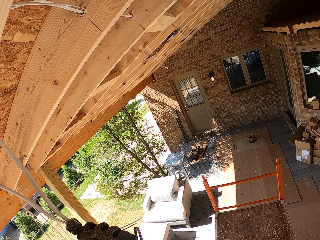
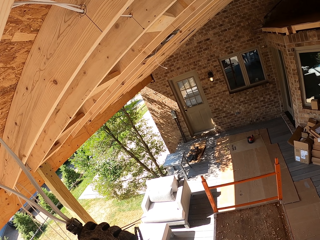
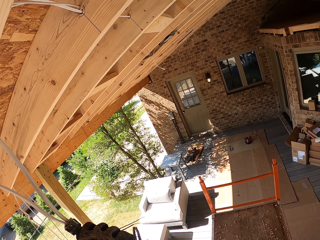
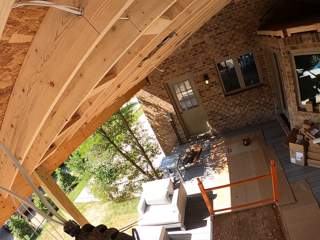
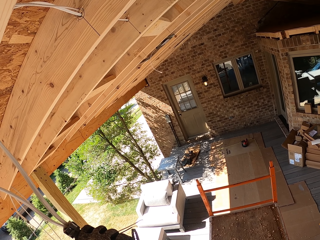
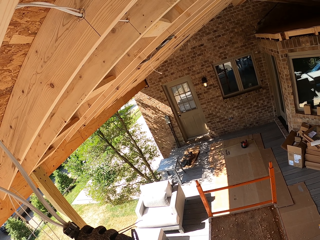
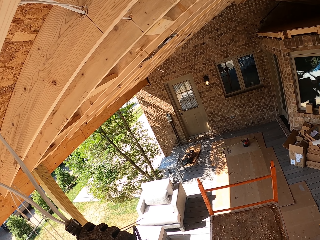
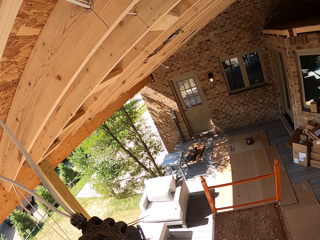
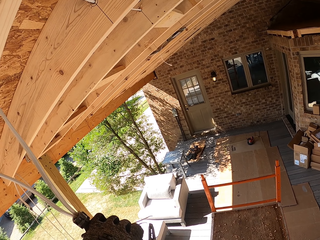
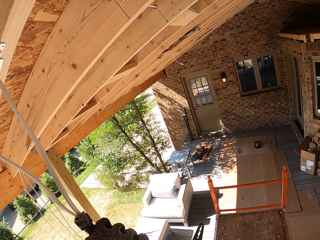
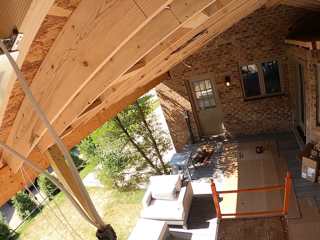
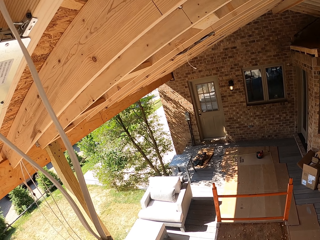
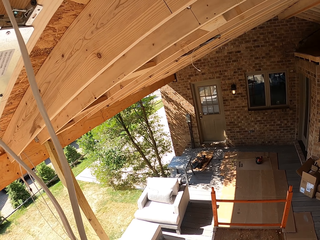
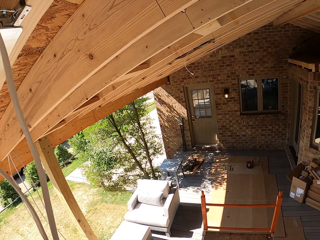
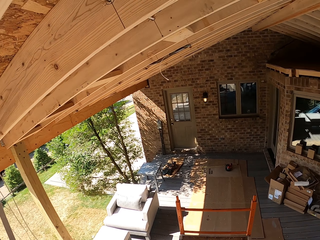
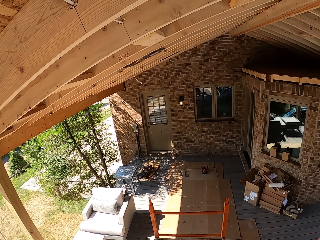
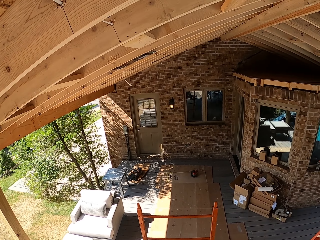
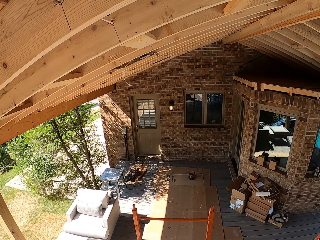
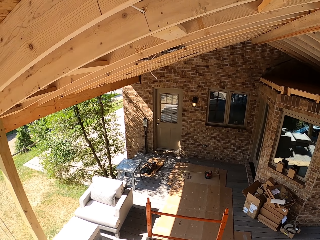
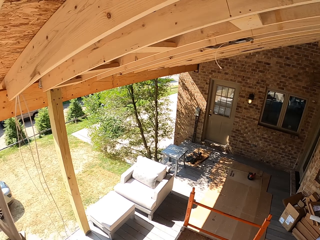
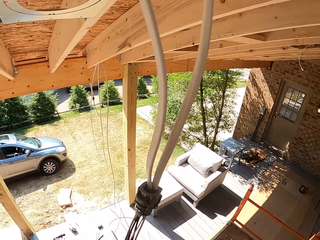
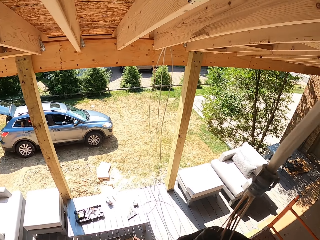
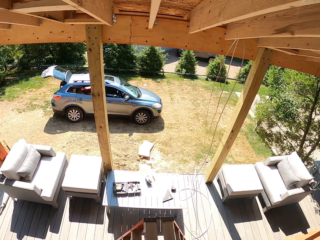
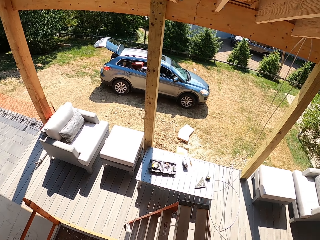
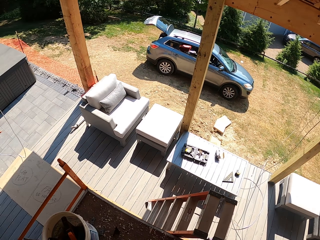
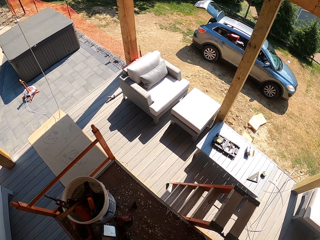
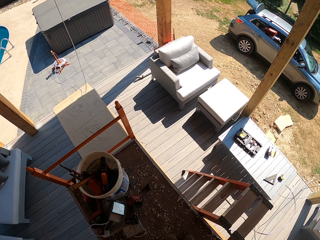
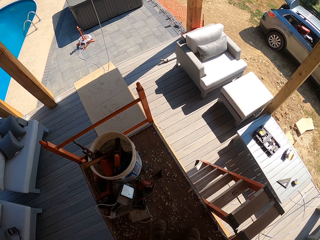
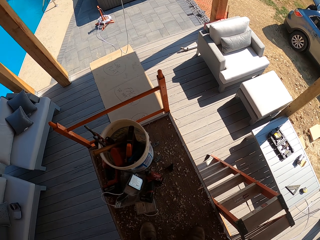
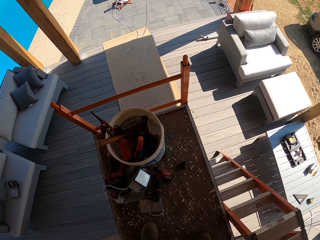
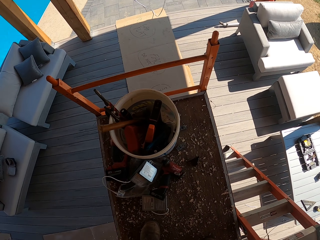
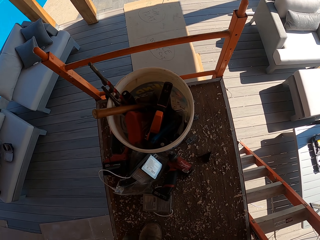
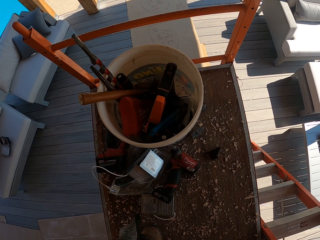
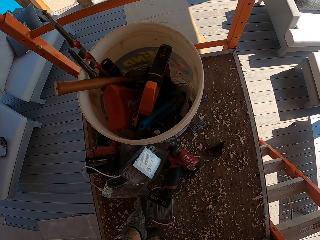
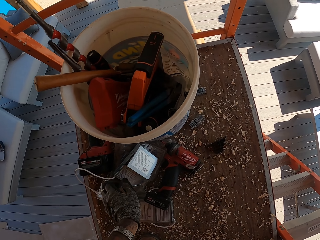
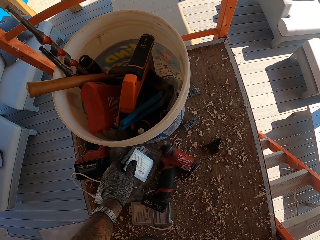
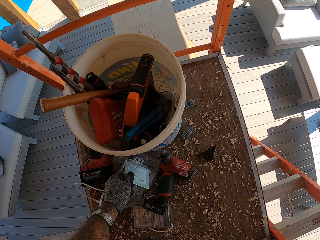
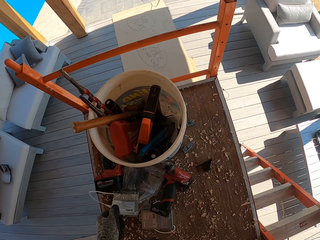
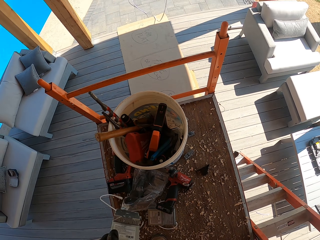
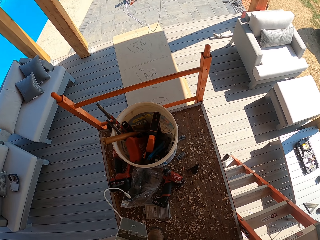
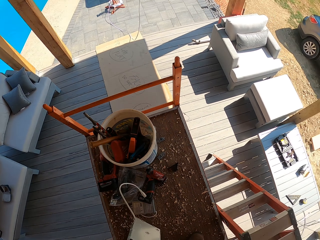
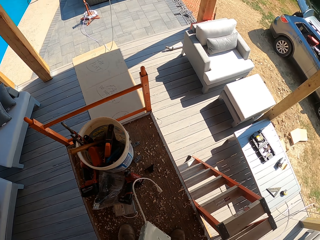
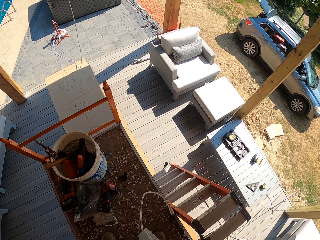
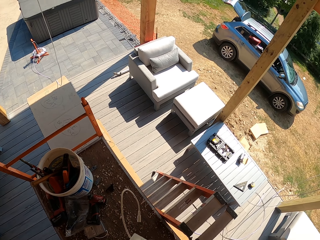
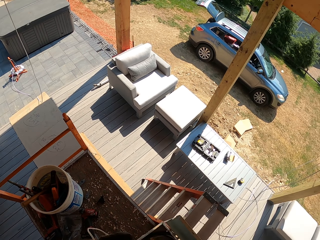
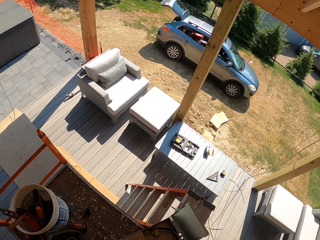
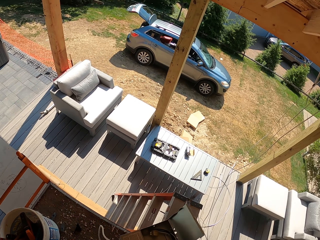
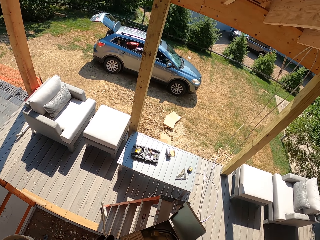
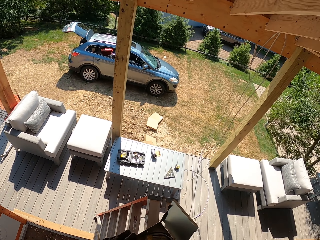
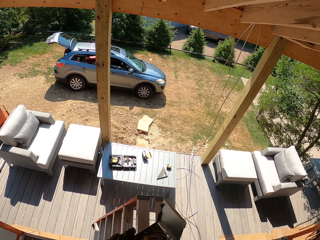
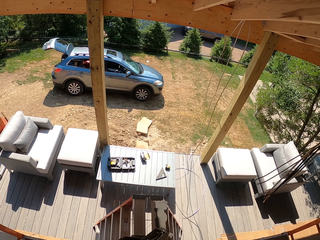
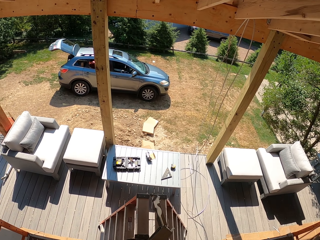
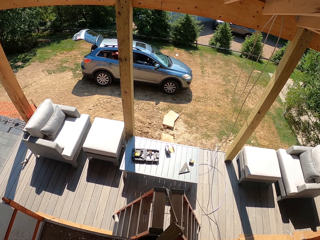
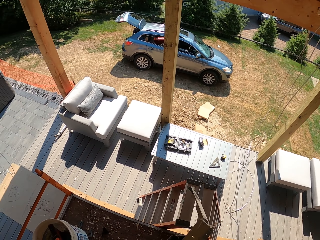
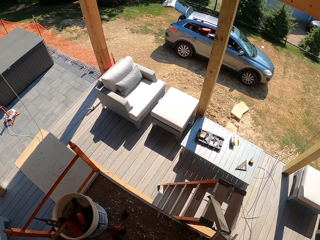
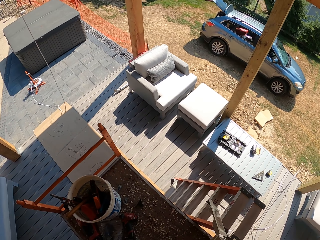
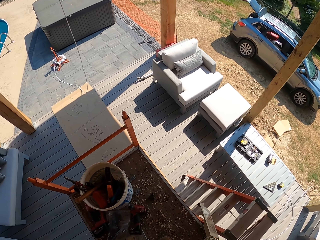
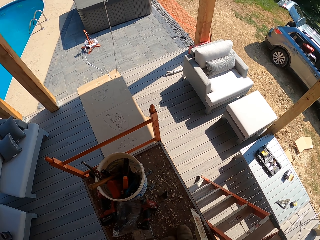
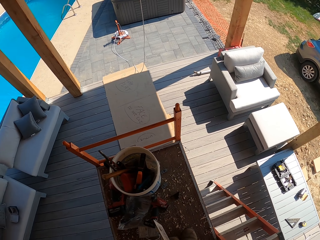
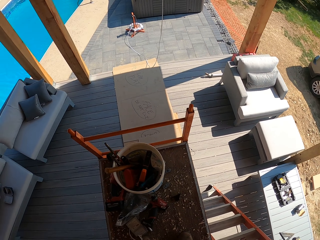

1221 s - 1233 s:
The camera wearer looks around. They pick up an LED panel light adapter.

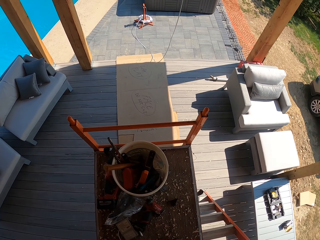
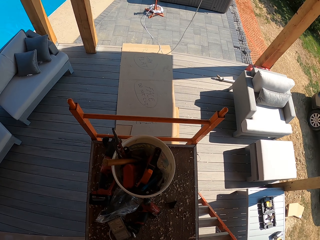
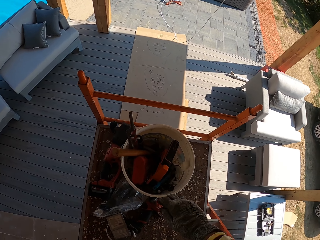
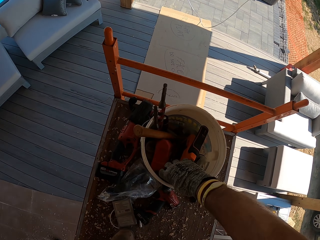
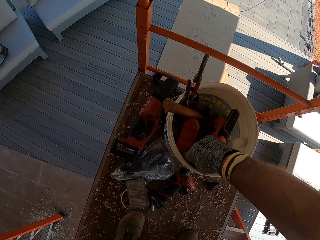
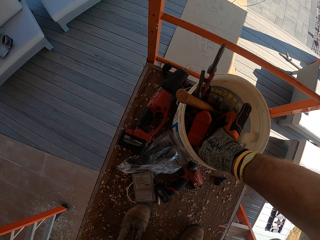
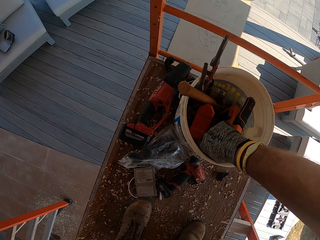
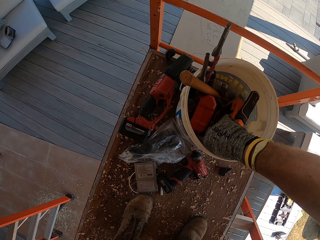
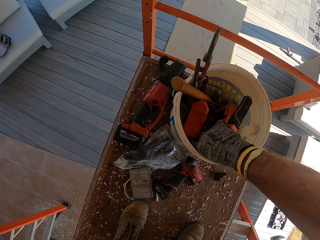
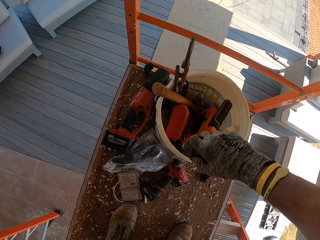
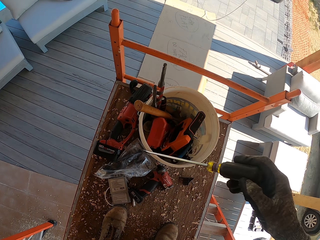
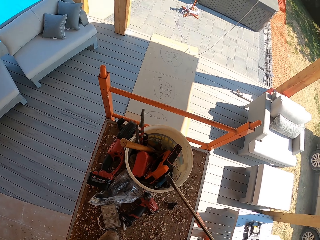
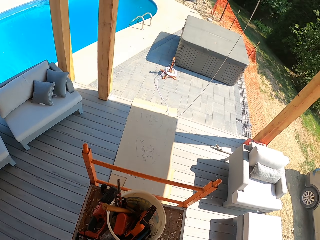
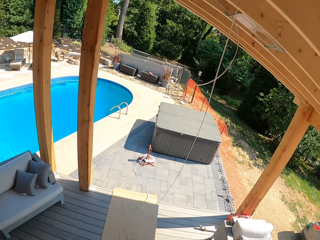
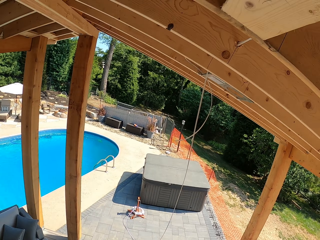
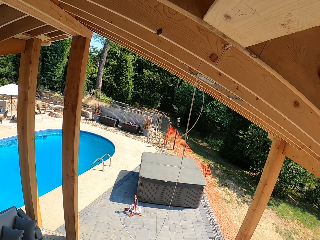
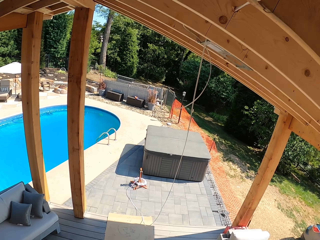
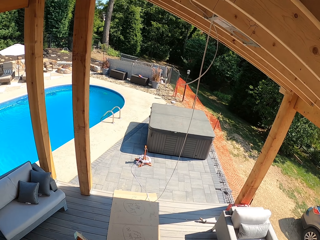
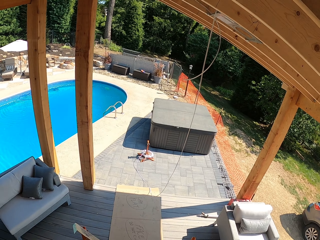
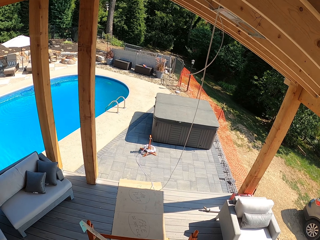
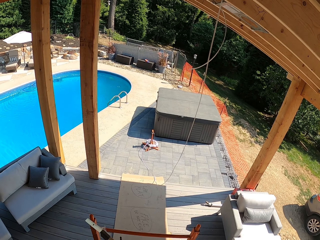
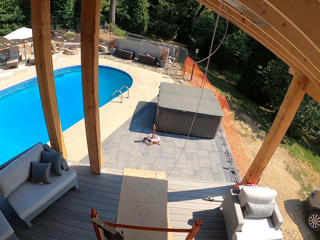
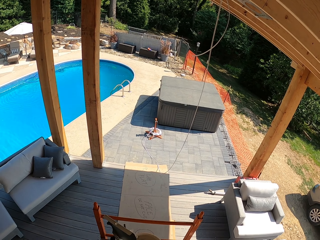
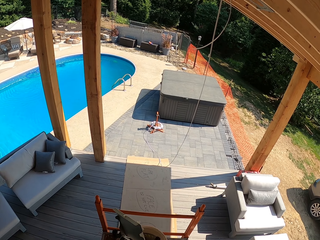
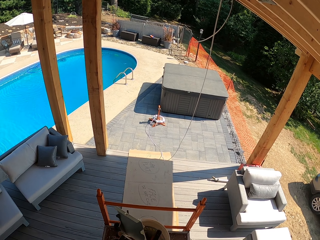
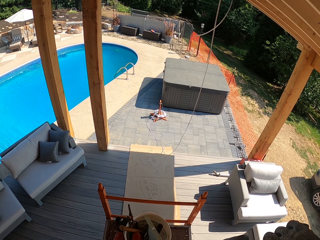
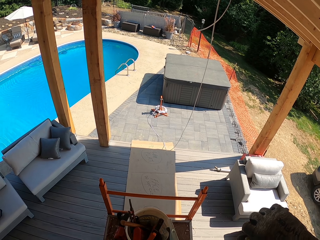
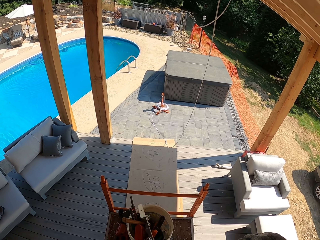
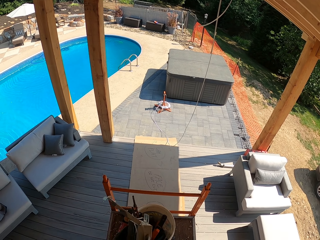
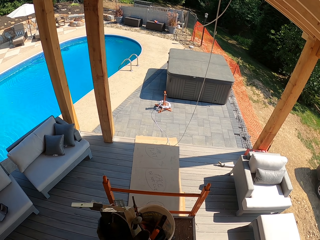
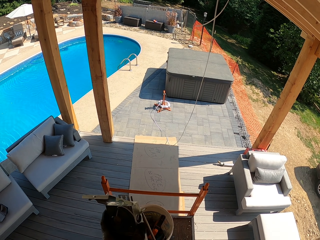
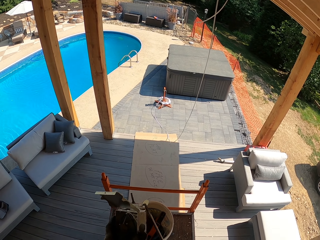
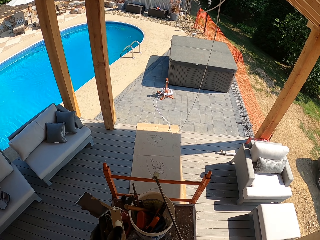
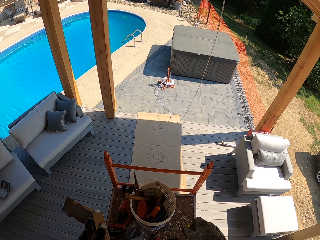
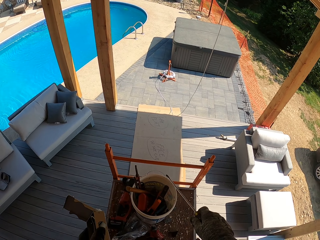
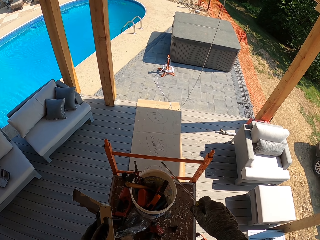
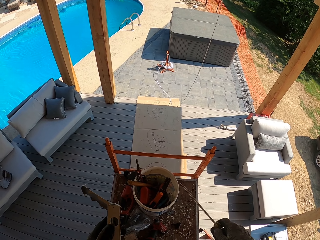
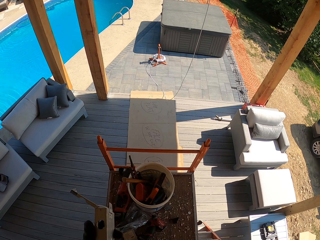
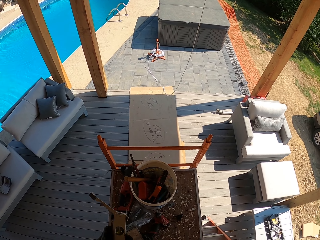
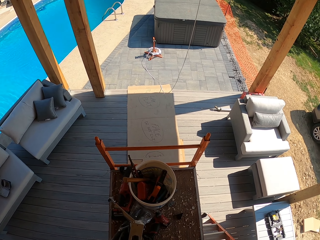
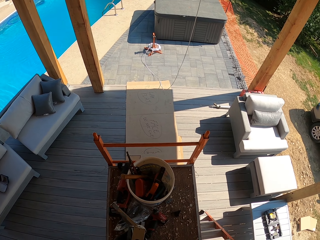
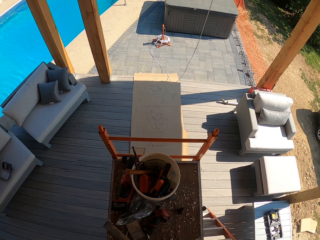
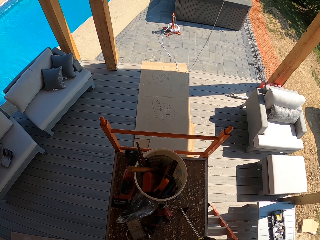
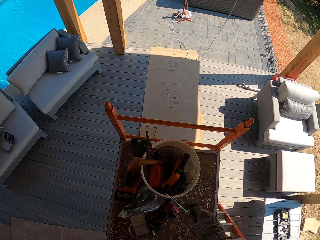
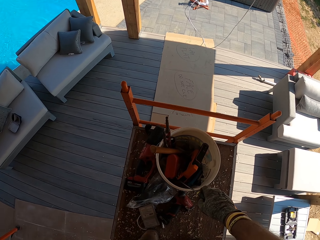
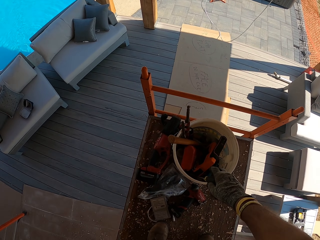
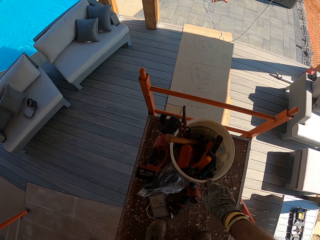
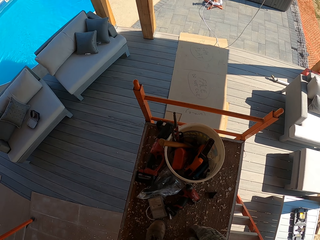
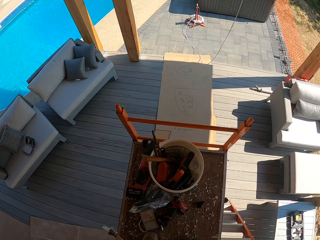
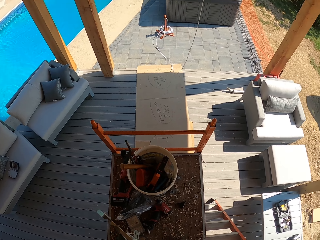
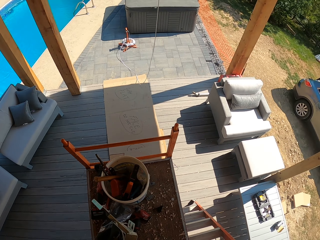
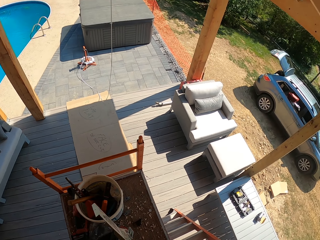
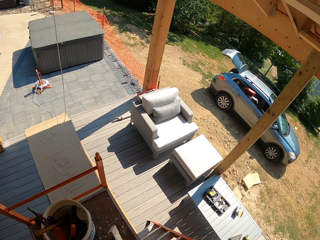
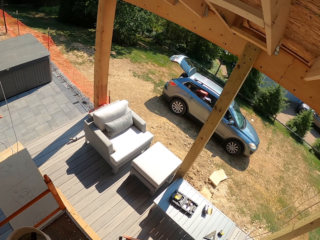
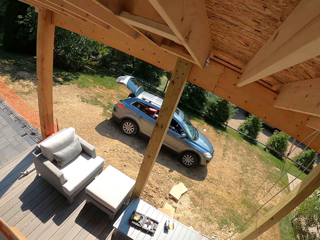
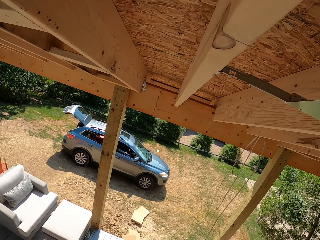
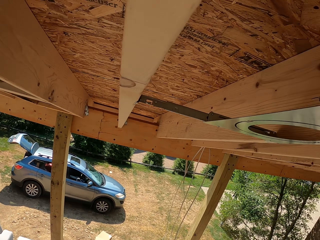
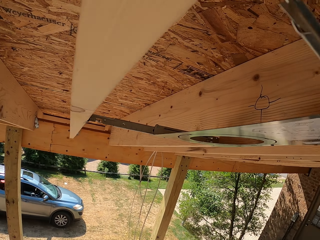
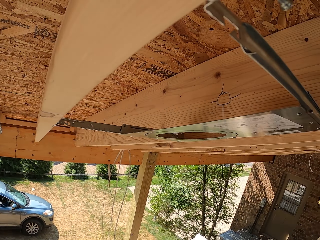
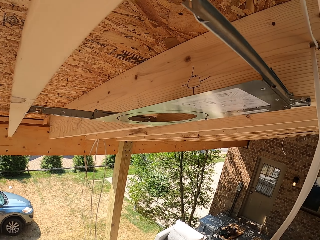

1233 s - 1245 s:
The camera wearer takes a screwdriver from a bucket. They take papers out with the screwdriver from the LED panel light adapter. They hold the LED panel light adapter. They remove something. They put the screwdriver in the bucket.
